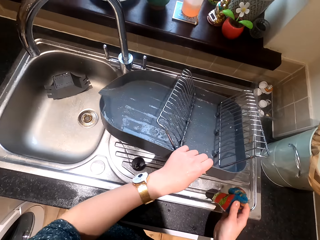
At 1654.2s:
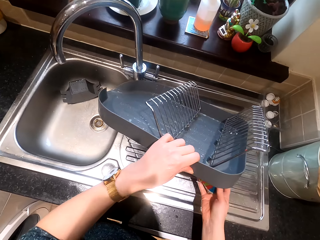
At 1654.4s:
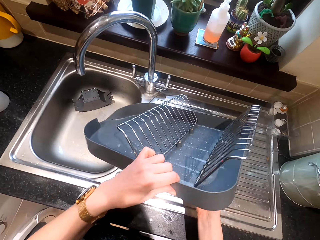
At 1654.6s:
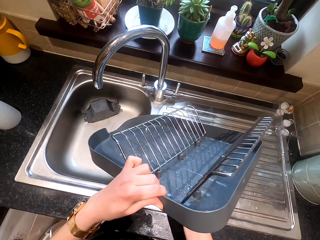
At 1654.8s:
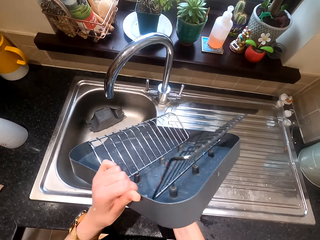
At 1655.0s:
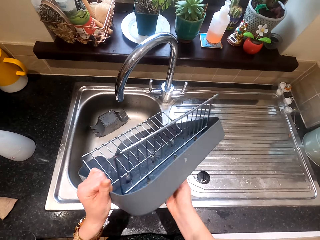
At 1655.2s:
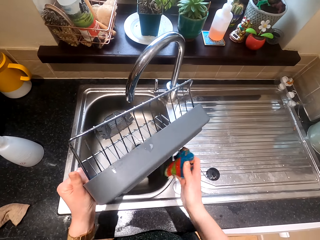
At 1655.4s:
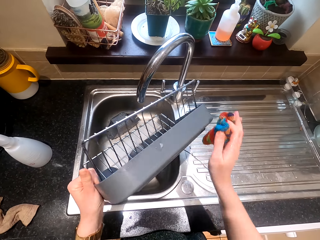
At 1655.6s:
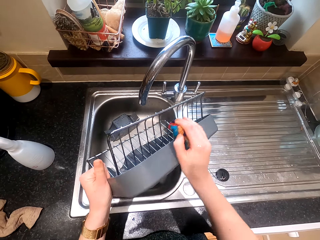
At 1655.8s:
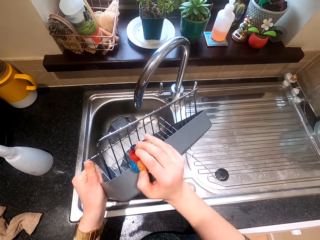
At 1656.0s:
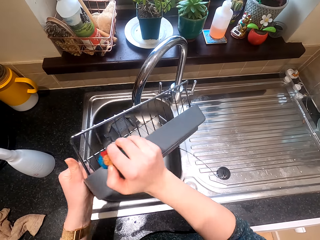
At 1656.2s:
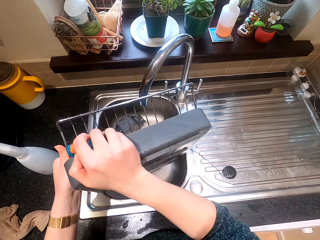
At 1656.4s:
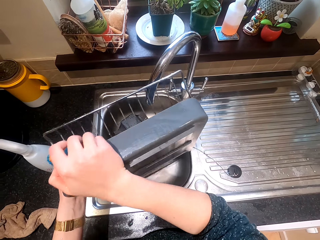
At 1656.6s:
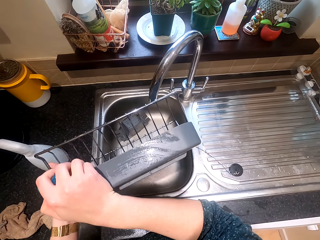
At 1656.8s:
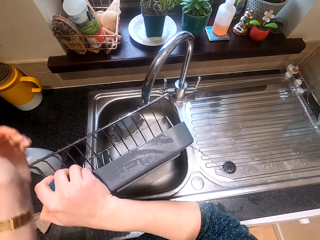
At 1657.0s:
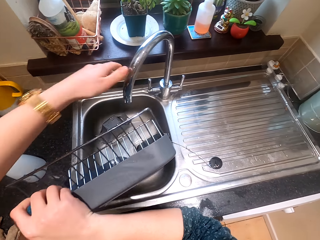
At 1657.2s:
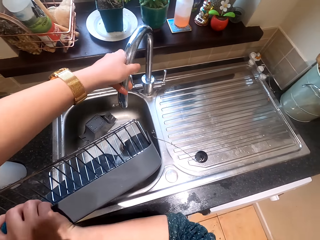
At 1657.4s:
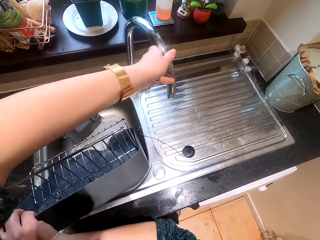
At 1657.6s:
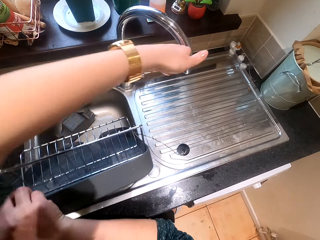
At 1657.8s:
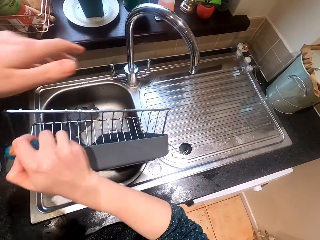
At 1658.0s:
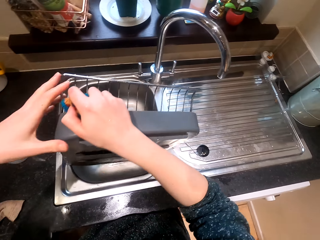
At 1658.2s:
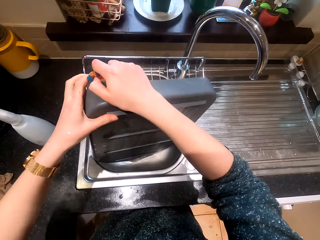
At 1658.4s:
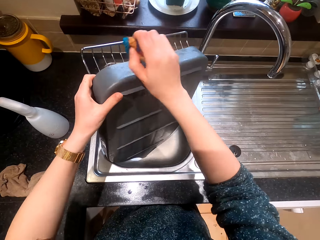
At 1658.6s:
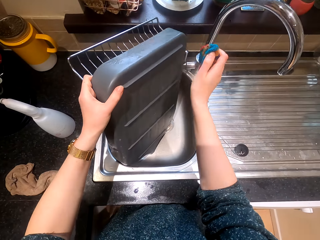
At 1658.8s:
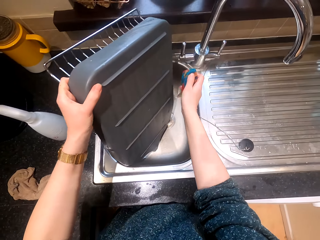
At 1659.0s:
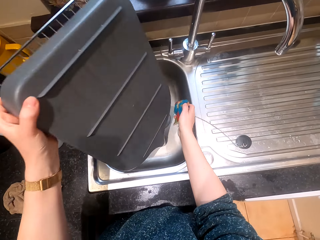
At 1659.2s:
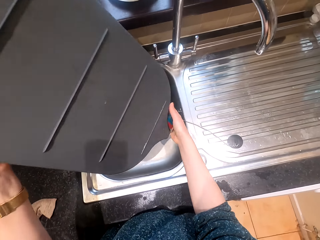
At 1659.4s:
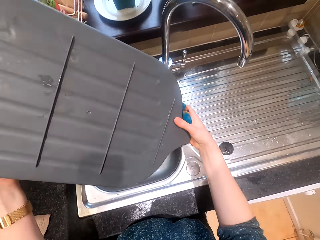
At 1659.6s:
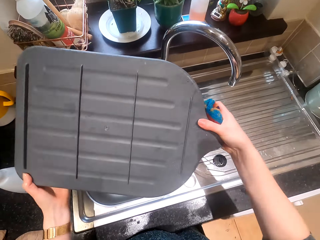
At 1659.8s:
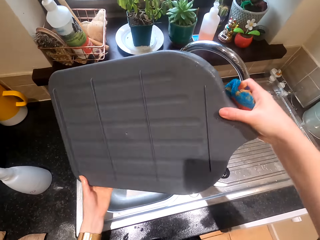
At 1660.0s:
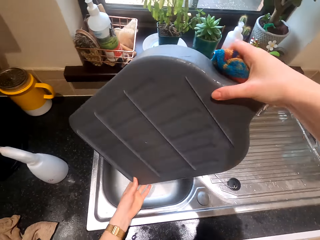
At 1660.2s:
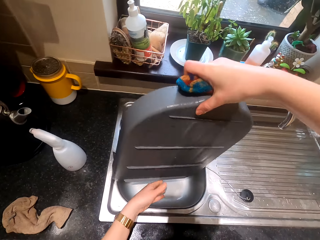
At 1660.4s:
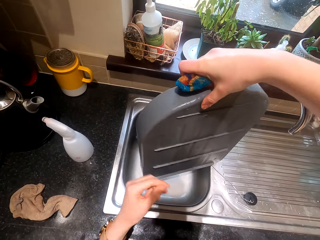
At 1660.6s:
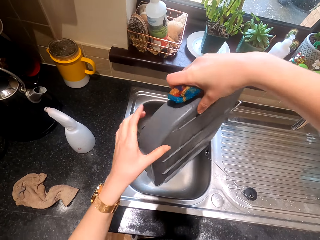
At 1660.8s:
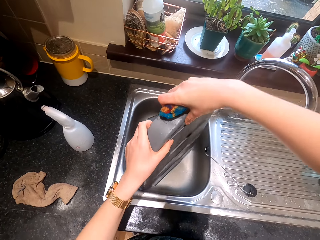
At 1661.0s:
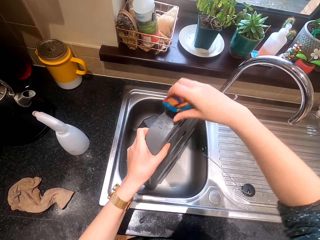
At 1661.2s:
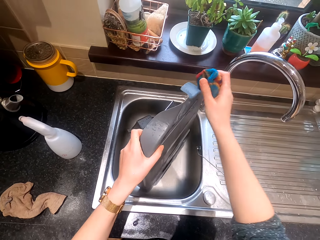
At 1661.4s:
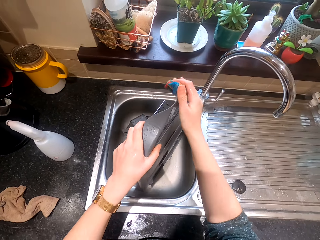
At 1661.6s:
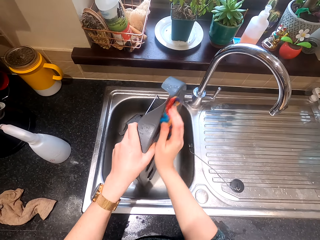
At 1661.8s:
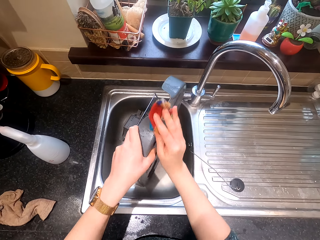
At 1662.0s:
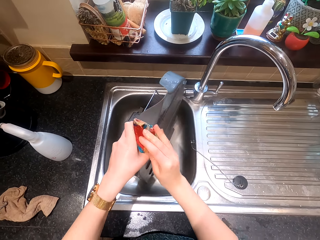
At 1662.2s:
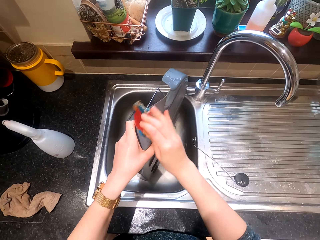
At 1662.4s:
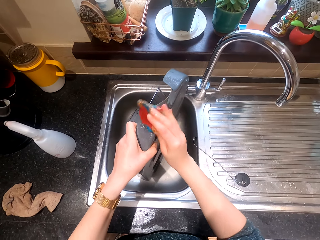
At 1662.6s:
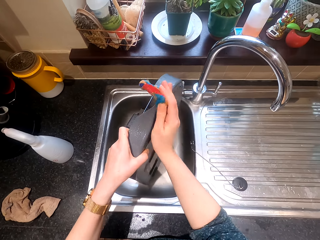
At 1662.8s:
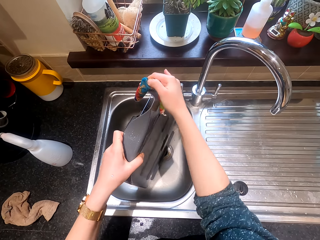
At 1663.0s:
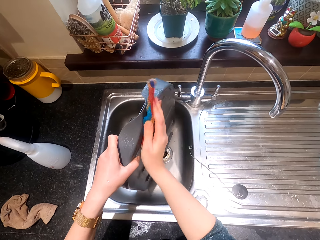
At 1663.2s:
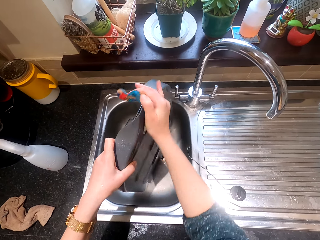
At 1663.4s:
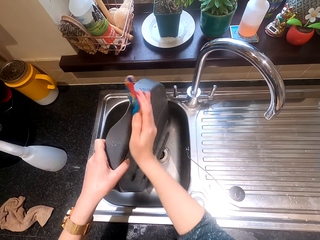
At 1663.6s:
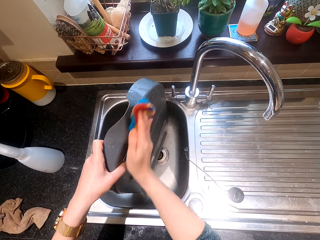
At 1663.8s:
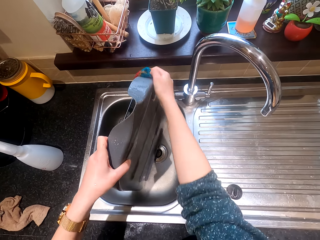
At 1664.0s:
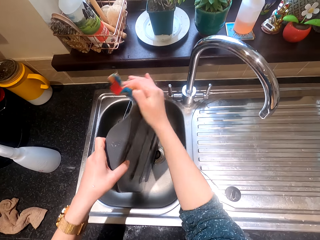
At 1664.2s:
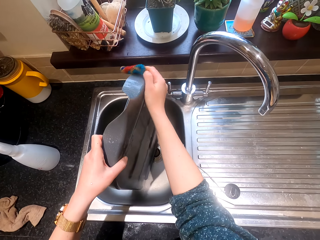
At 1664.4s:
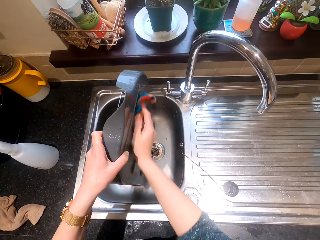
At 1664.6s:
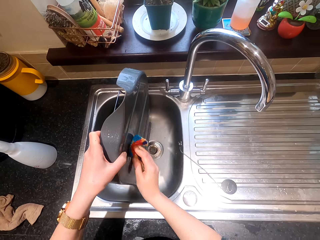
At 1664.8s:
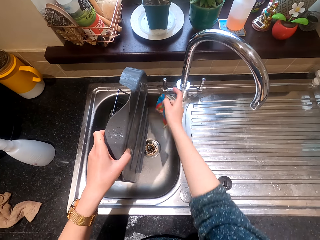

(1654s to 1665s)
The camera wearer moves the tap aside. They wash the utensil rack.

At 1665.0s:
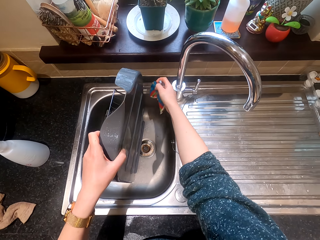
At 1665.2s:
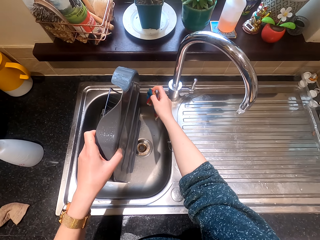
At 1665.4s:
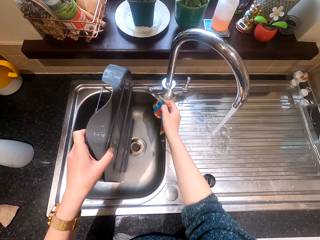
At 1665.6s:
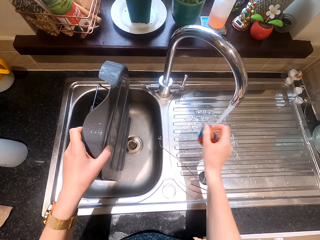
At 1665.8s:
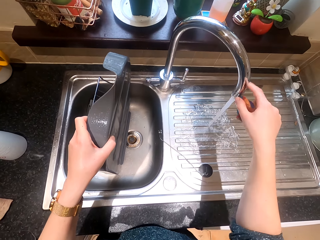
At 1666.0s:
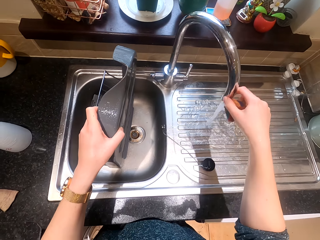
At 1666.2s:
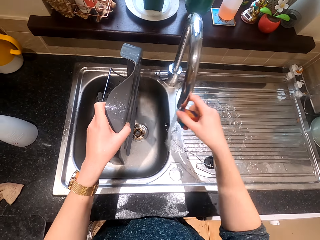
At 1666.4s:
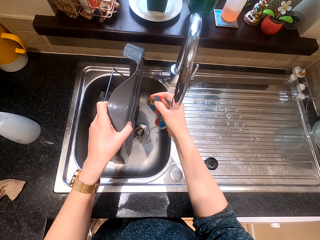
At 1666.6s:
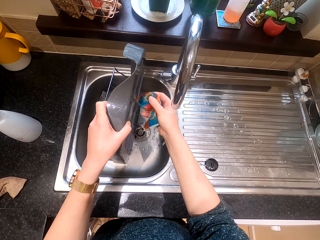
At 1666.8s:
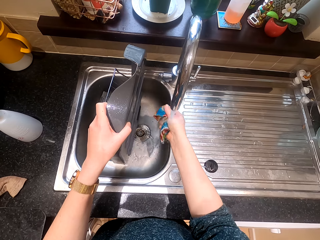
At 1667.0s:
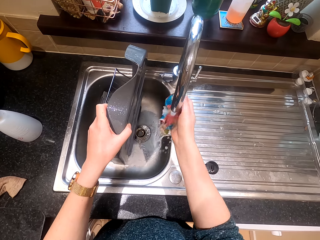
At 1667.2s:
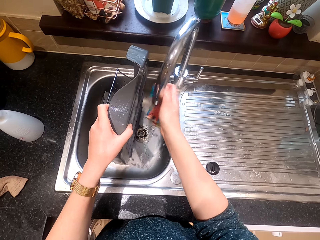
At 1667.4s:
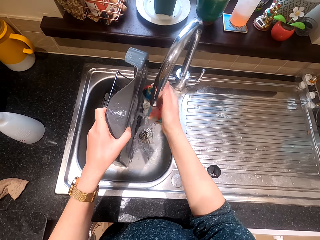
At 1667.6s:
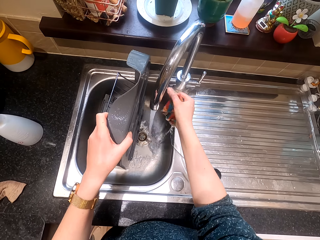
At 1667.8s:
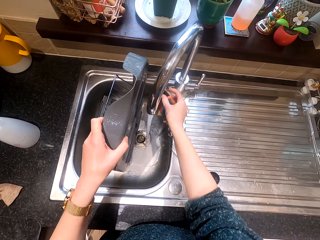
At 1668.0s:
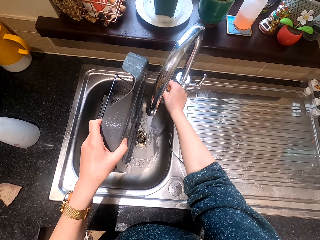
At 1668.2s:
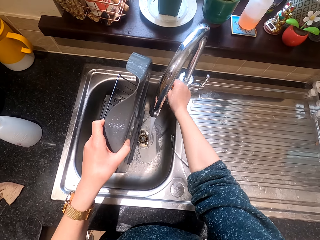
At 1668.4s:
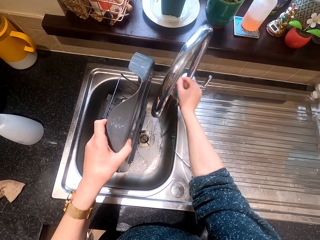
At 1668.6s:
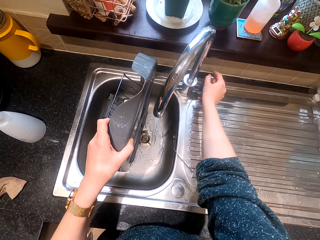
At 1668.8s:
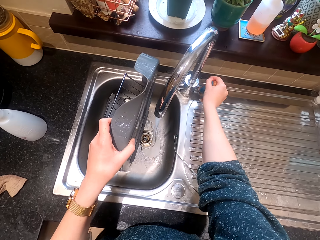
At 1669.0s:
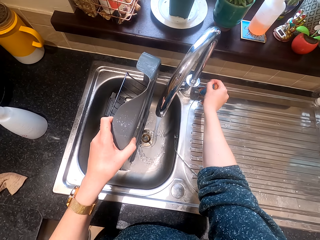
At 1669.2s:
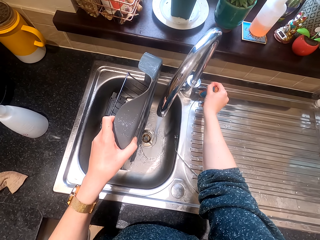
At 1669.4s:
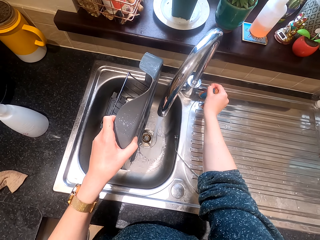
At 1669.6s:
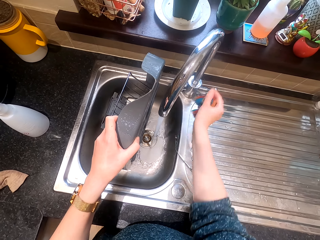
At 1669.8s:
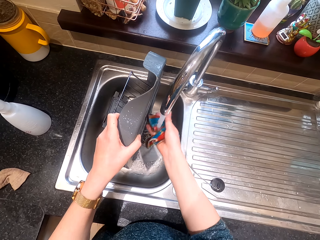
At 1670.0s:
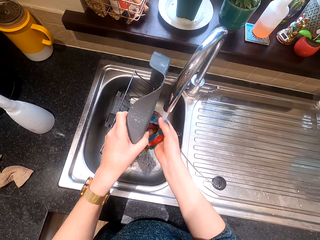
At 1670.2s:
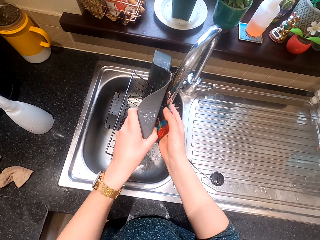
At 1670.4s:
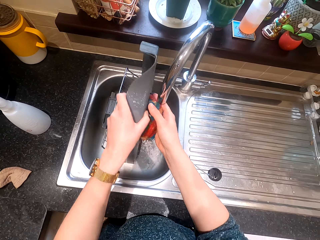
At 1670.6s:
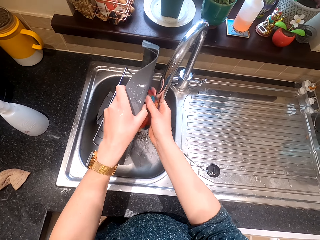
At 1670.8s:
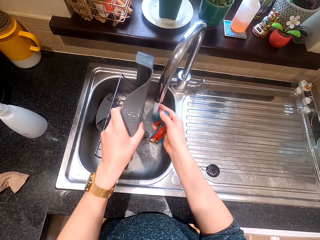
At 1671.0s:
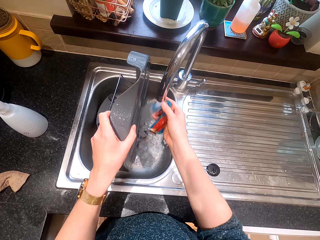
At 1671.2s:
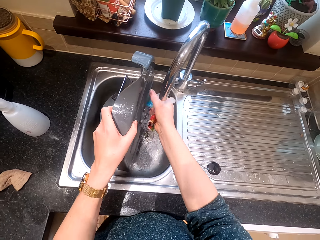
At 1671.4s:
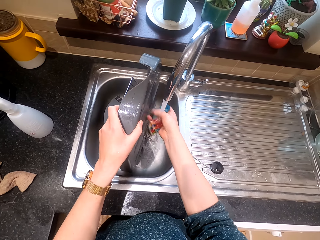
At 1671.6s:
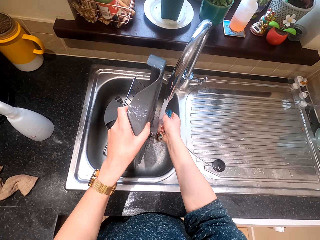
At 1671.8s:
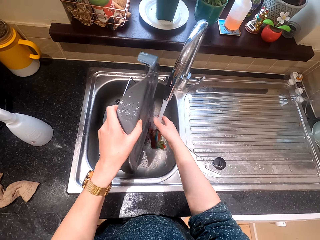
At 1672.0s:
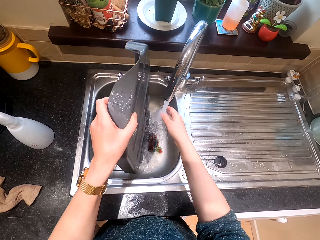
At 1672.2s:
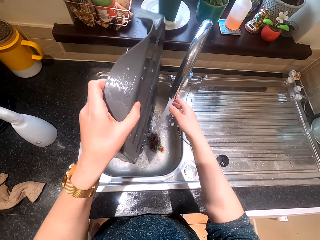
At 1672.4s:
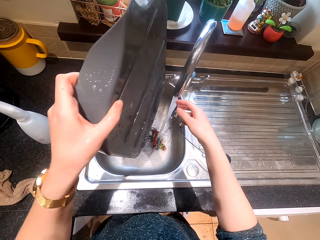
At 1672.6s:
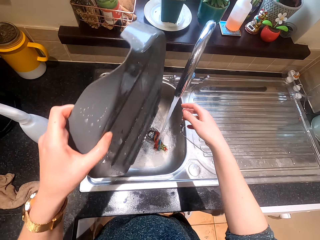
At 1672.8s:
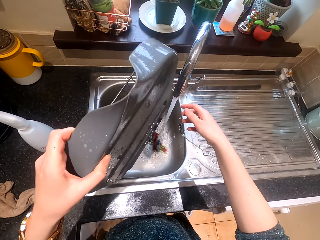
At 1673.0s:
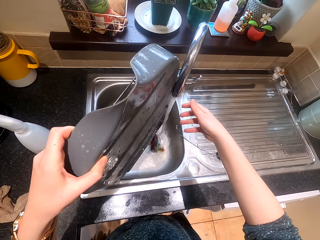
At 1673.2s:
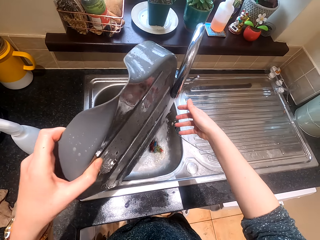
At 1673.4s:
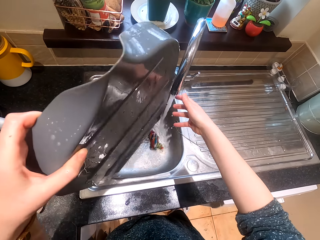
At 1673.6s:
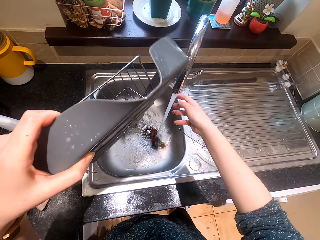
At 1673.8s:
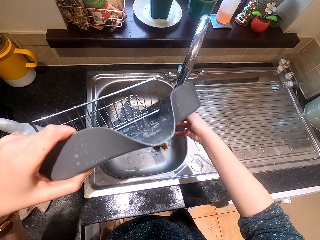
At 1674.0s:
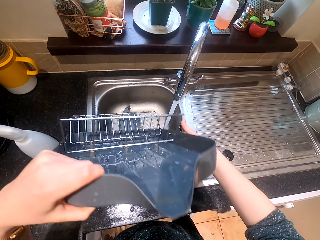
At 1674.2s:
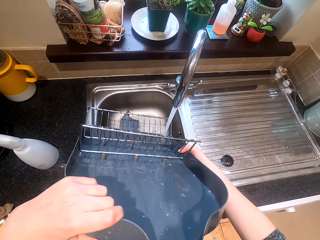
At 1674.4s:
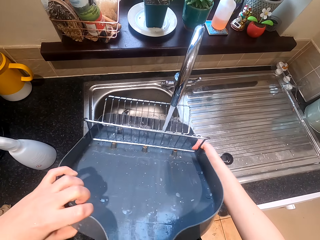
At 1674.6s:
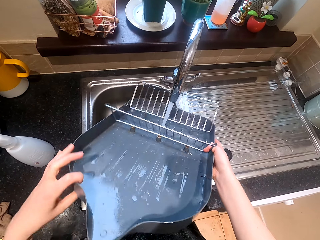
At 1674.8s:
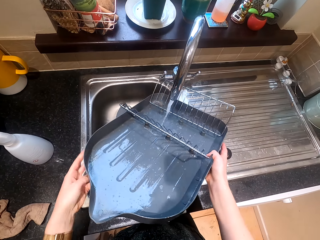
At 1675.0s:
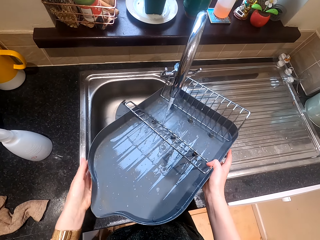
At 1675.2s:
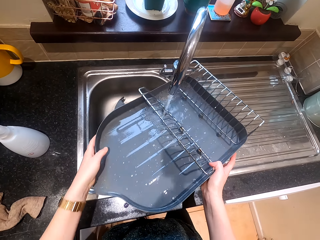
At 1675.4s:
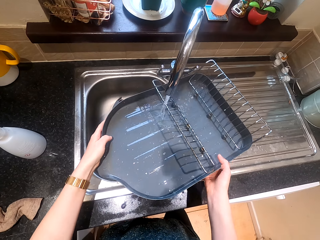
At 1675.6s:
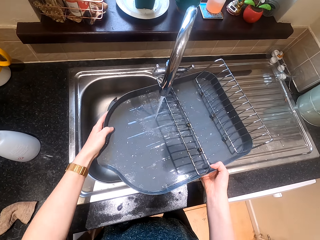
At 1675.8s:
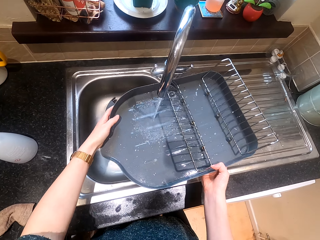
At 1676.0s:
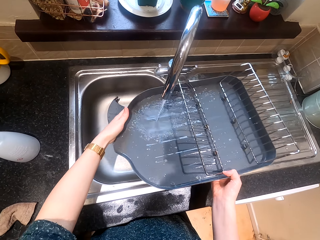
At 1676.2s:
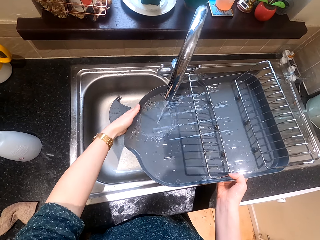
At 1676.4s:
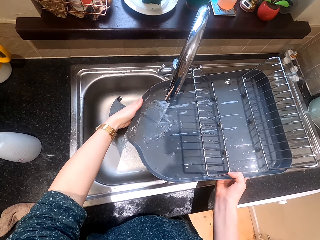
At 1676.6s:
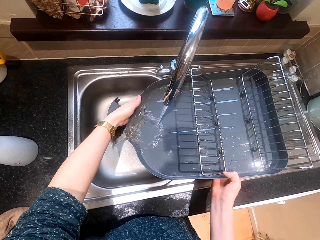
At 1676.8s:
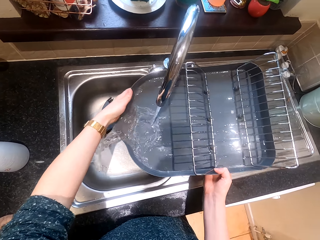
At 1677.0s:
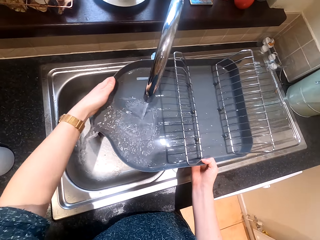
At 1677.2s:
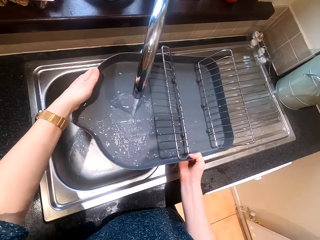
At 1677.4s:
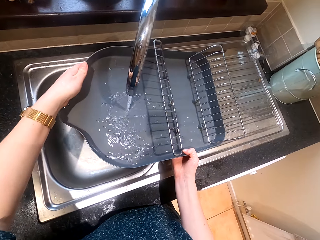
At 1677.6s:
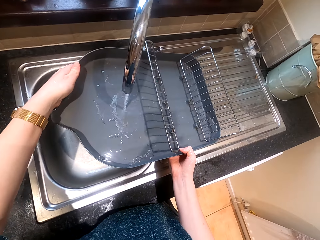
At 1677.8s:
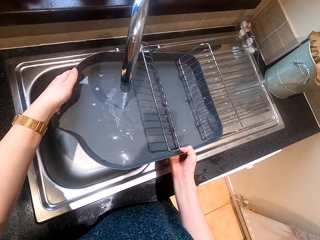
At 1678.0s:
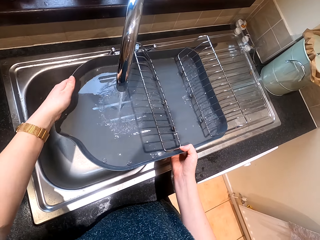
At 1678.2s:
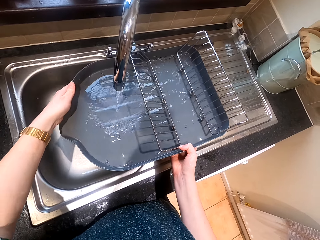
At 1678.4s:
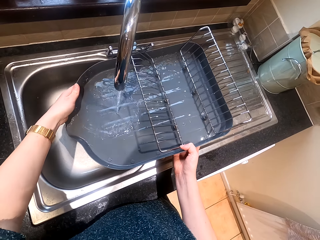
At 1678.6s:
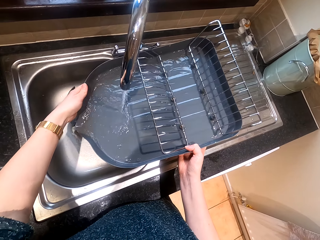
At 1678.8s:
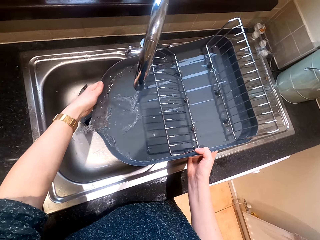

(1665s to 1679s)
The camera wearer turns the water on and moves the tap towards the sink. They clean the utensils tray in the kitchen sink. They wash the utensil rack. They rinse the utensil rack.
